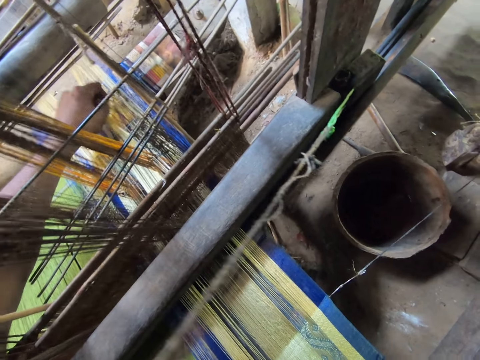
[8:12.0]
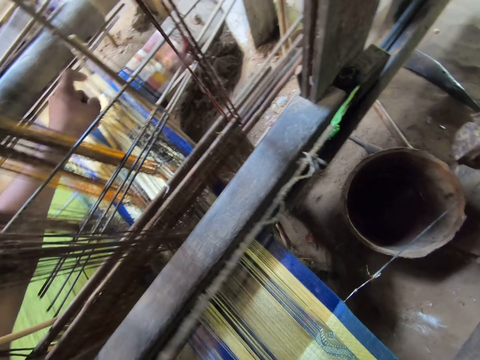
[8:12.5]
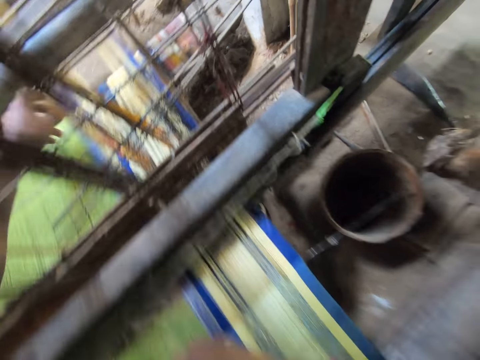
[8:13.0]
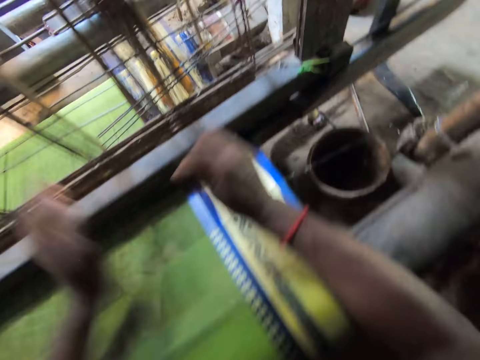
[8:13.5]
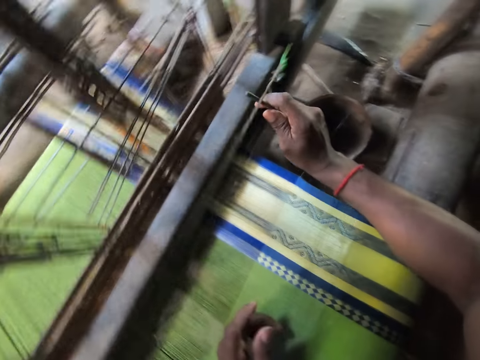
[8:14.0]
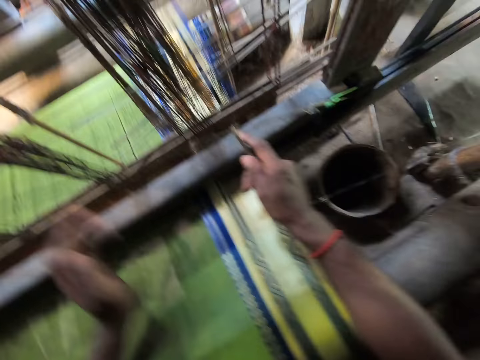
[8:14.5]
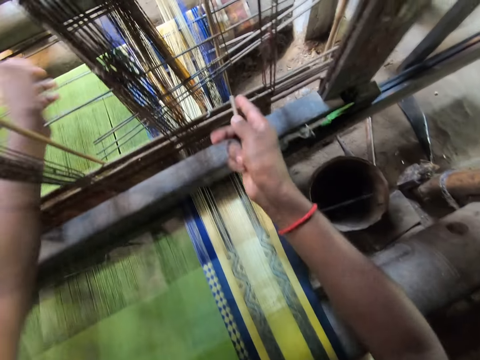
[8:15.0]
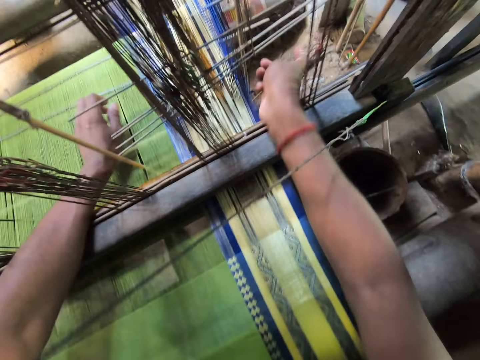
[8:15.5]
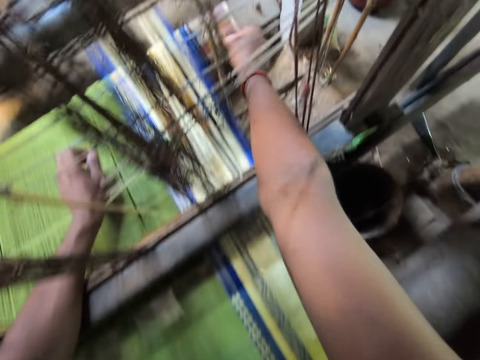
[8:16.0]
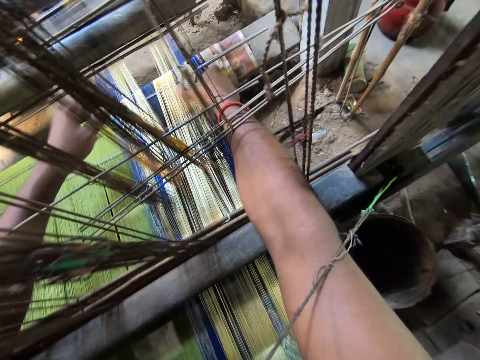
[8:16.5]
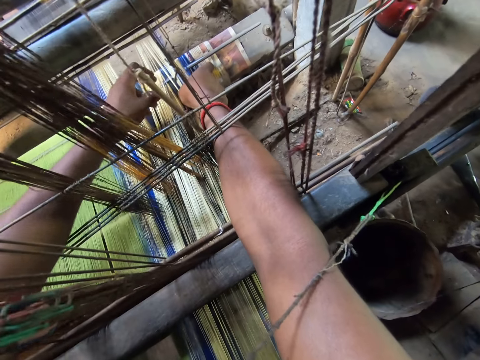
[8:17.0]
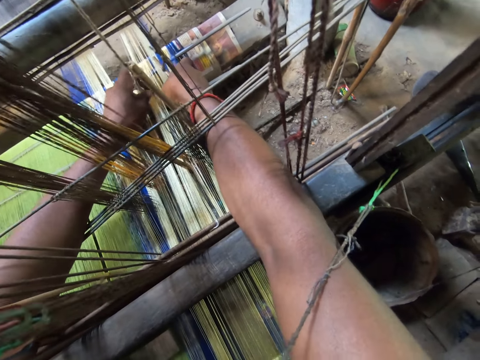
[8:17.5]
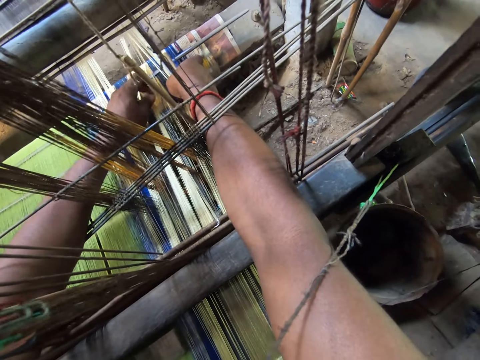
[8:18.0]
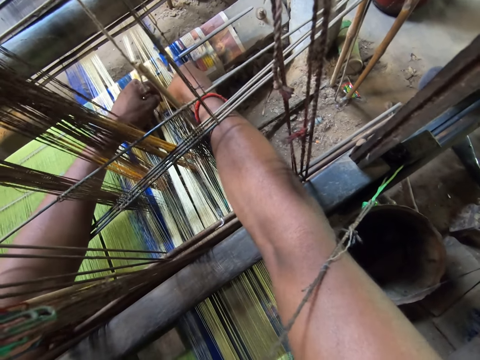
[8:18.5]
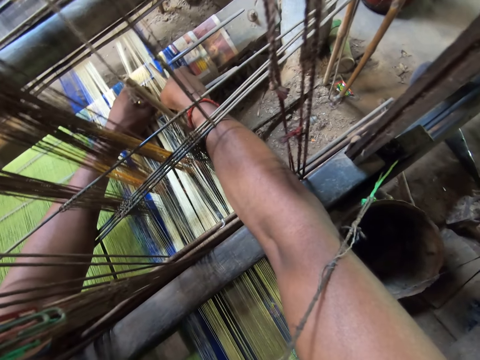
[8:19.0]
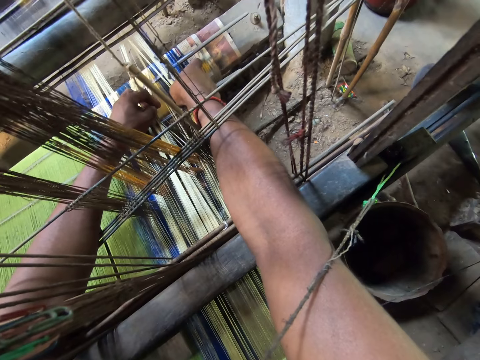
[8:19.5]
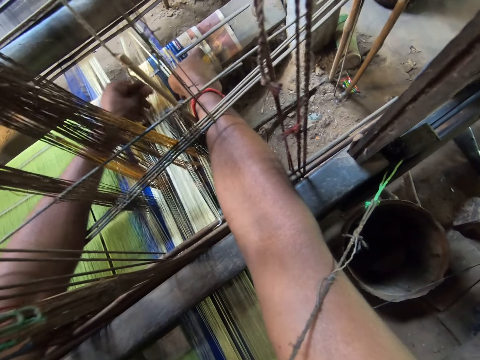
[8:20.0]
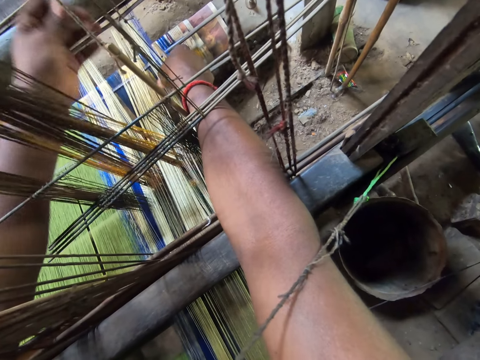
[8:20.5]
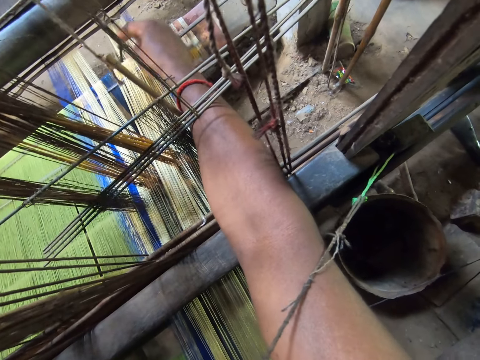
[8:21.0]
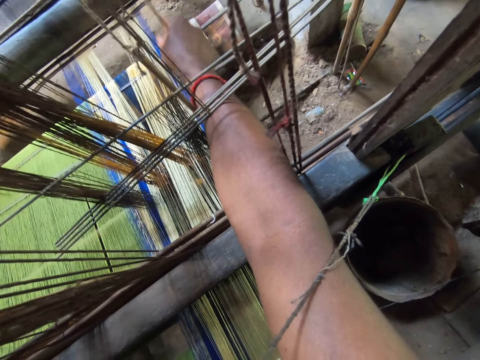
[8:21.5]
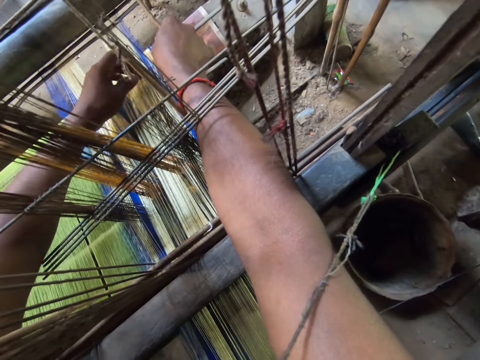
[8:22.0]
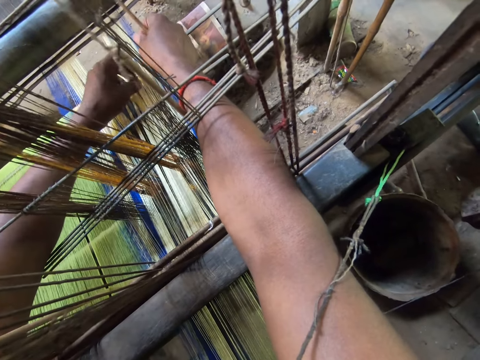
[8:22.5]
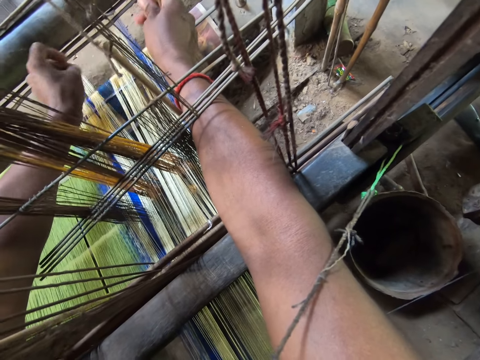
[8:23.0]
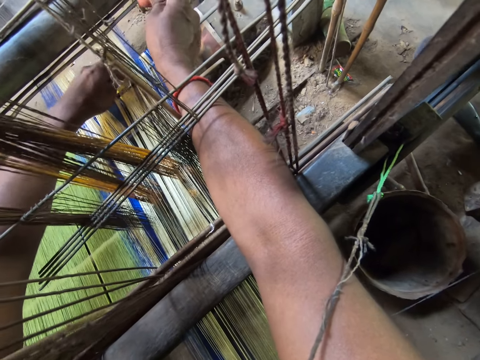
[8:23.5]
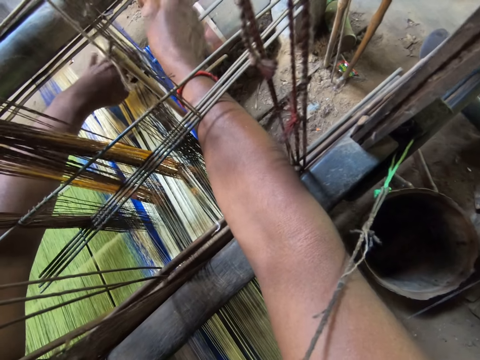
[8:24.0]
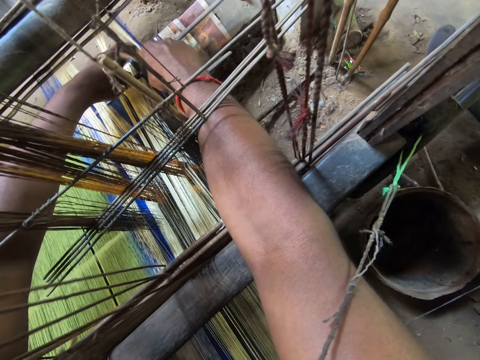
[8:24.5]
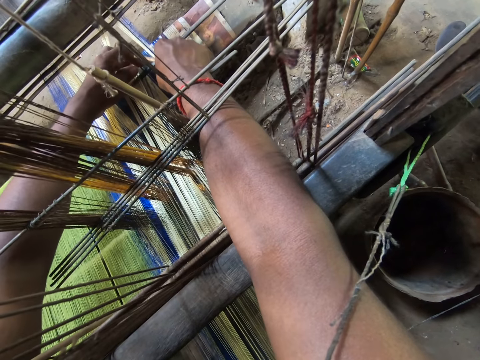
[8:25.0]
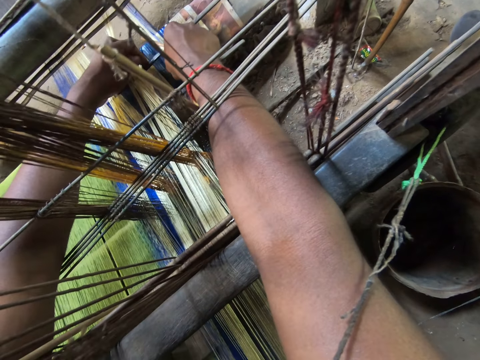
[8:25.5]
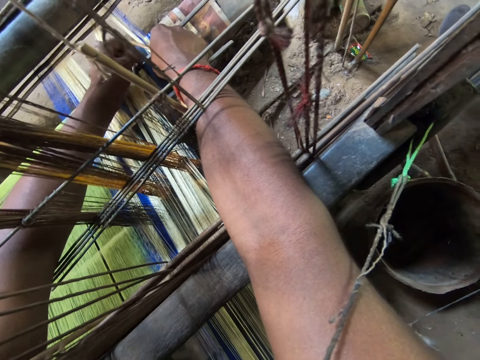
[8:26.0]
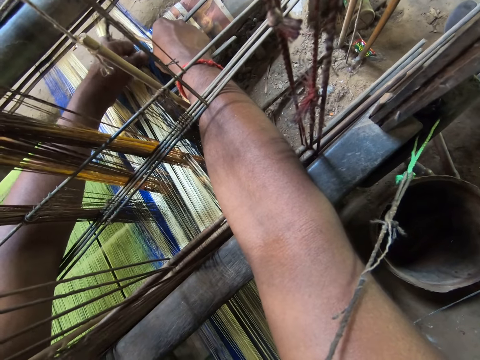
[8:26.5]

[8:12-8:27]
The camera wearer separates the thread on the loom with his hands. He flattens the material with both hands. He murmurs.

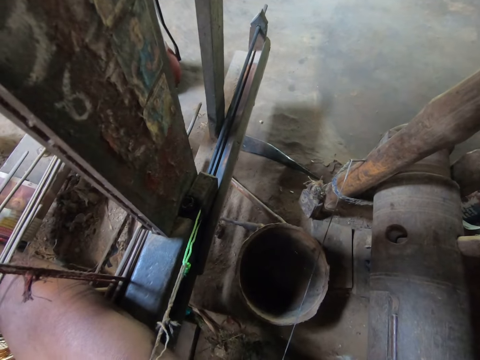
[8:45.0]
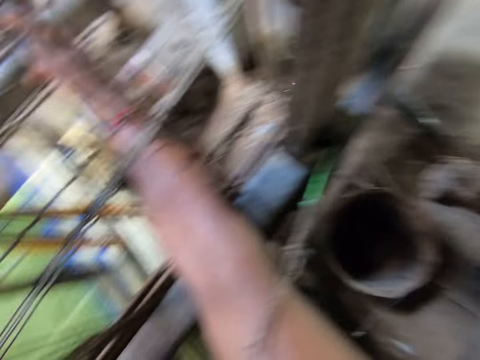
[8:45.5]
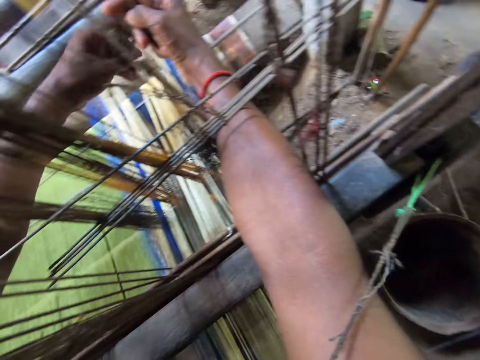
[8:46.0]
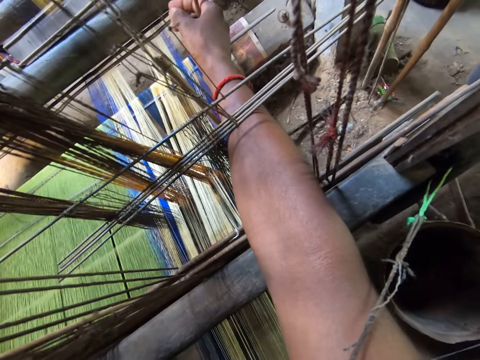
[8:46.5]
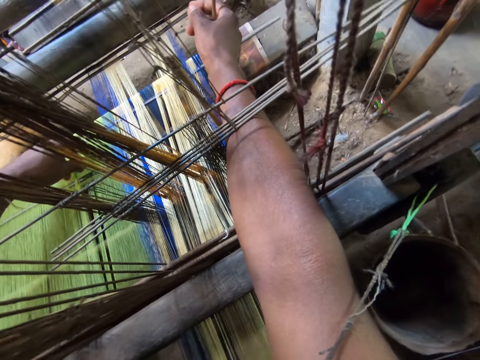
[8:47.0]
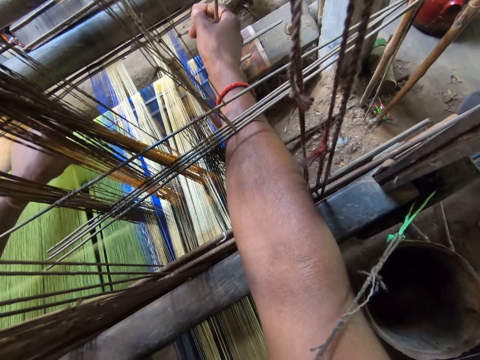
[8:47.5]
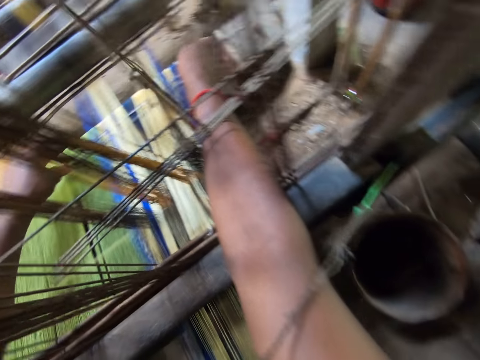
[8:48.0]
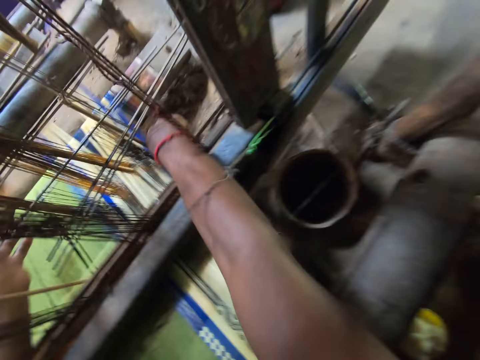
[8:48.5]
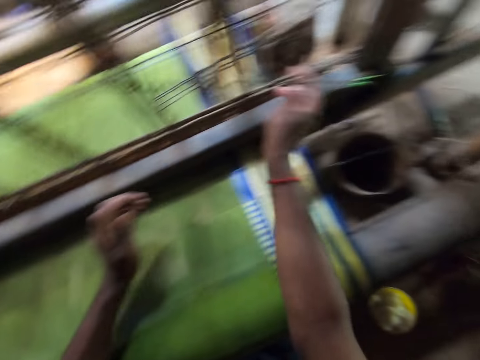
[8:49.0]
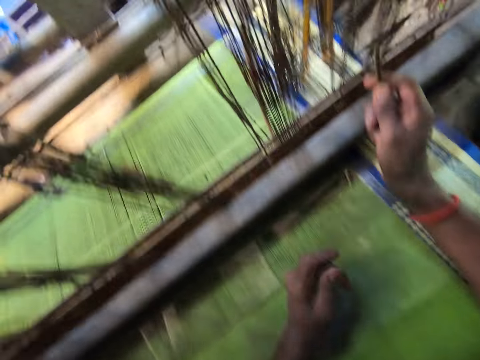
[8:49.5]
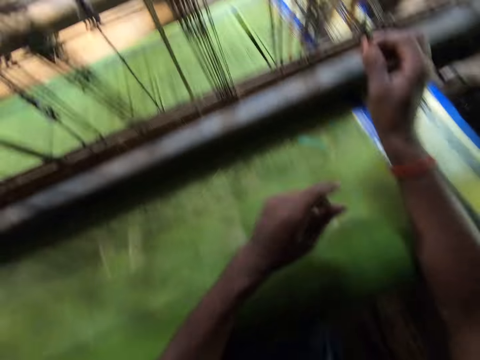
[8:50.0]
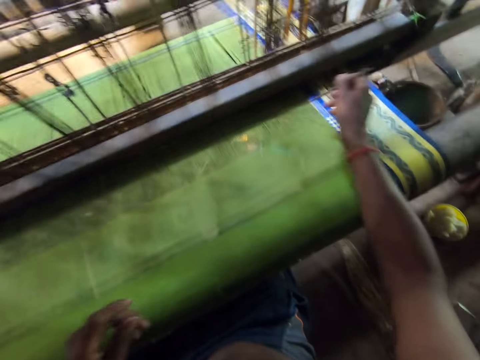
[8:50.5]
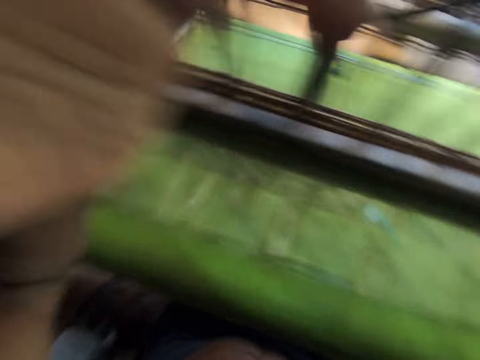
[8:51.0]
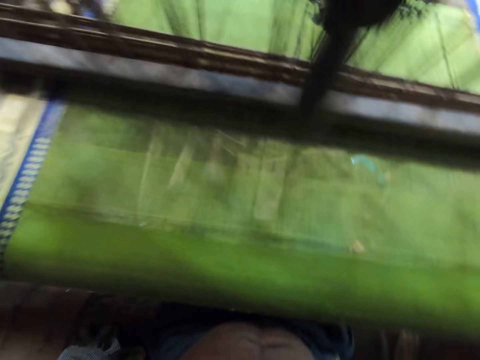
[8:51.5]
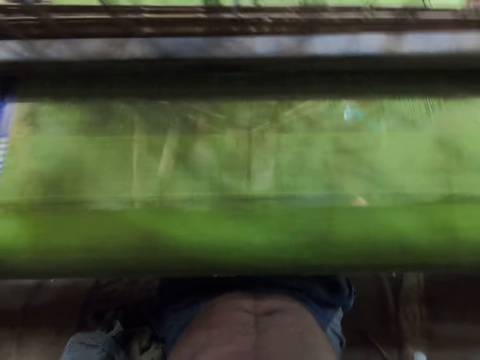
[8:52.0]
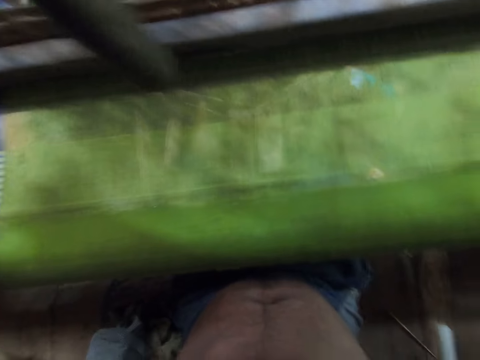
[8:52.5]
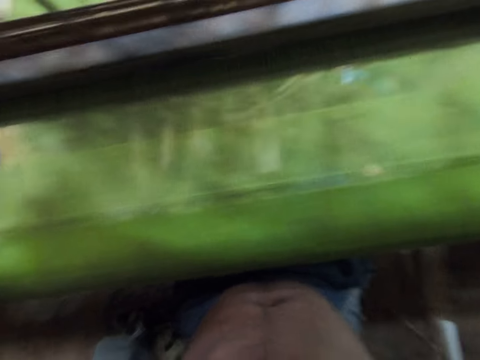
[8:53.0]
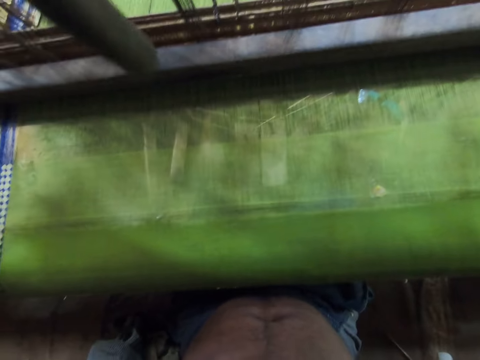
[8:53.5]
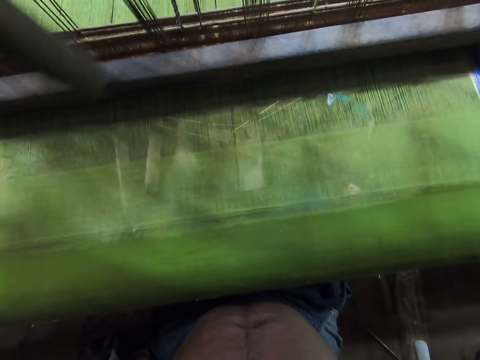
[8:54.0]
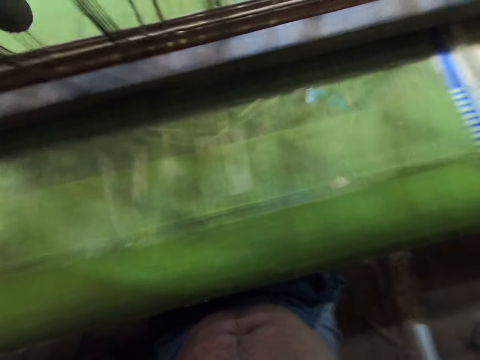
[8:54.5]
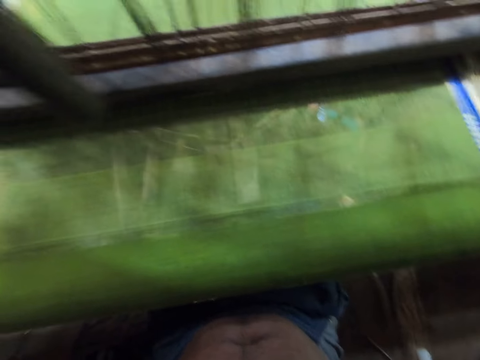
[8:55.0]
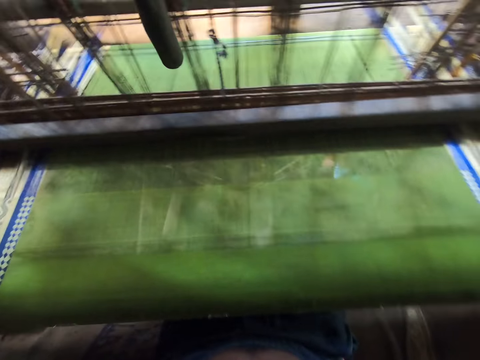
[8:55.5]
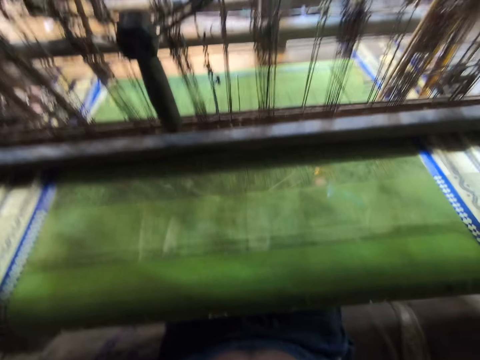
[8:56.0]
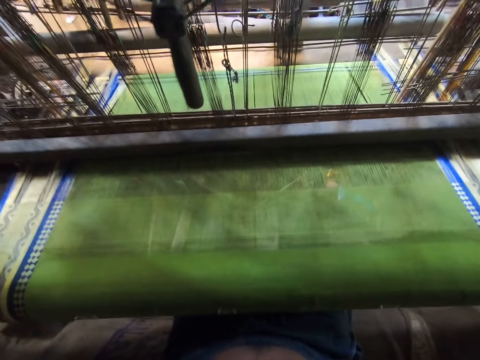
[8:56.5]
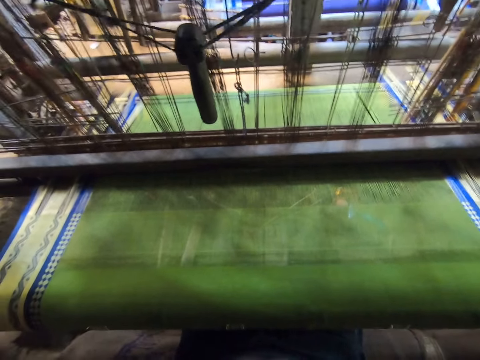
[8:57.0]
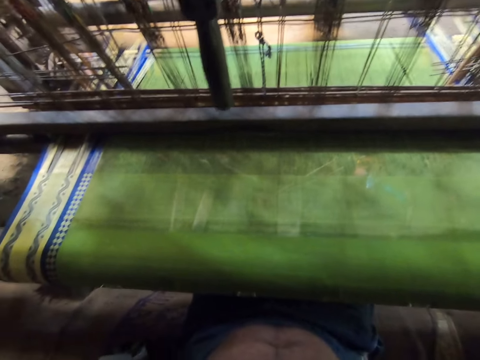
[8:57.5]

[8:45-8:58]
The camera wearer removes the threads with his hands. He adjusts the material. He releases a warp thread with the spindle in his right hand. He holds an object with his right hand. He touches his hair with his left hand. He lifts his hands up. He converses with the kid.
